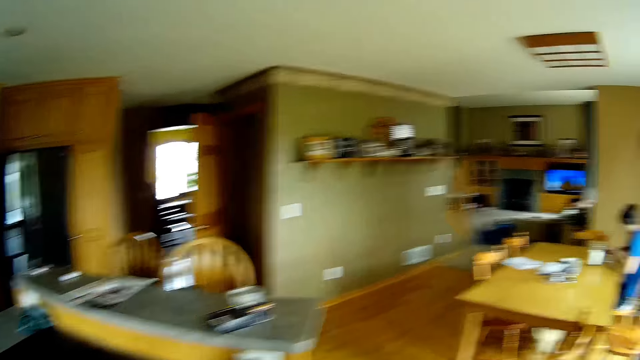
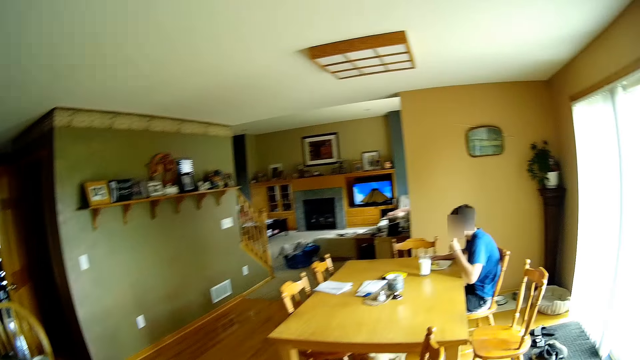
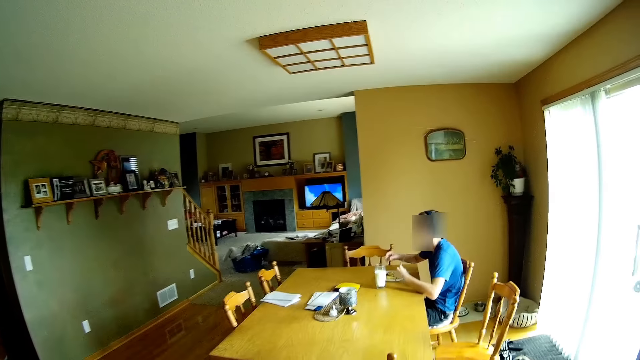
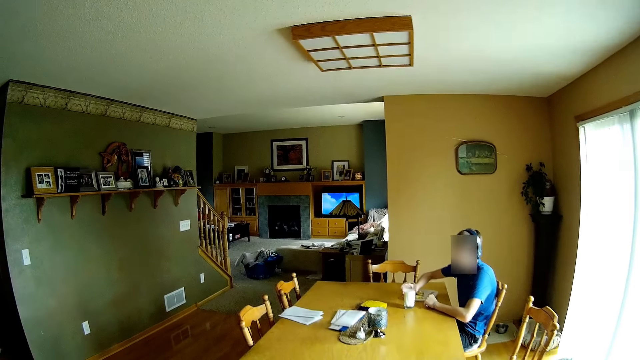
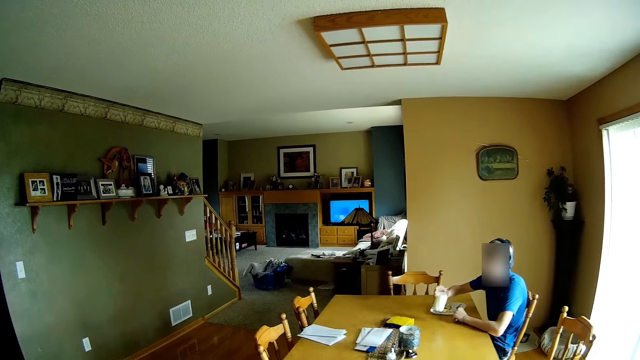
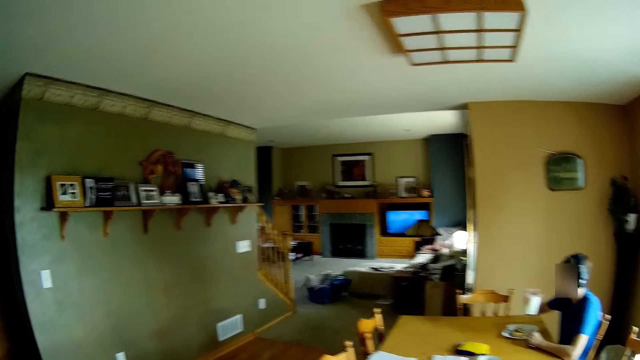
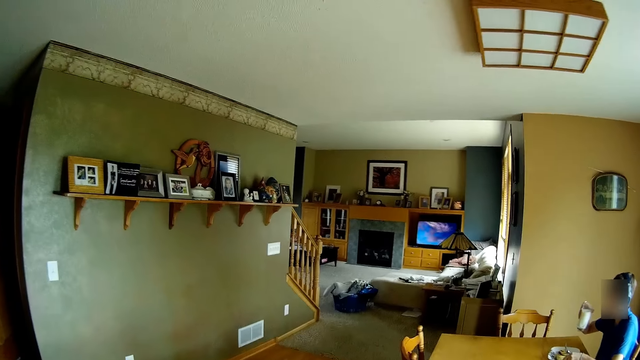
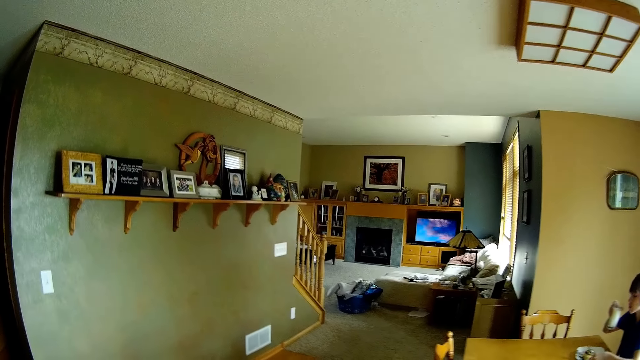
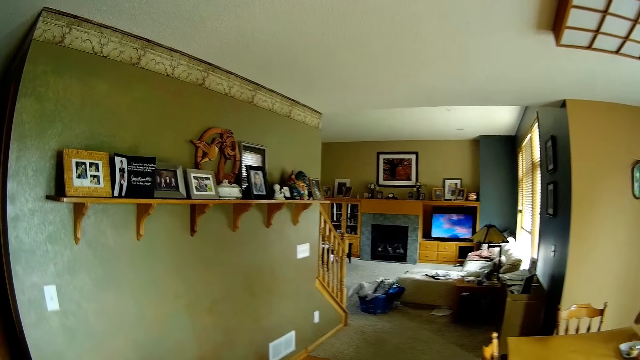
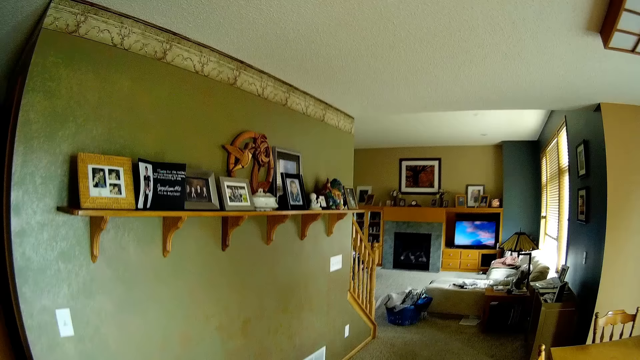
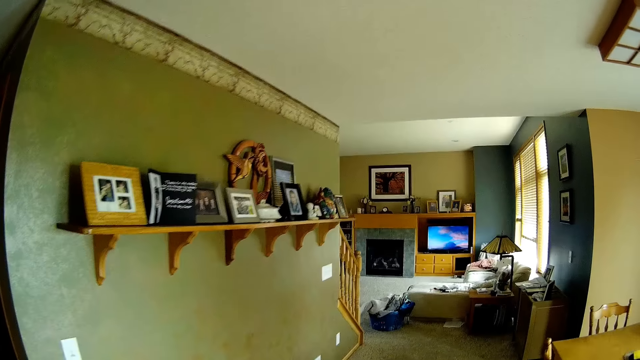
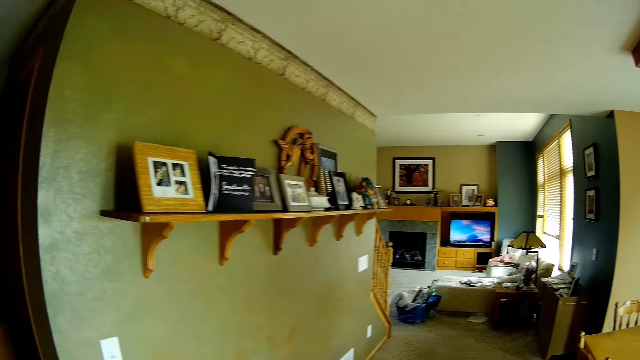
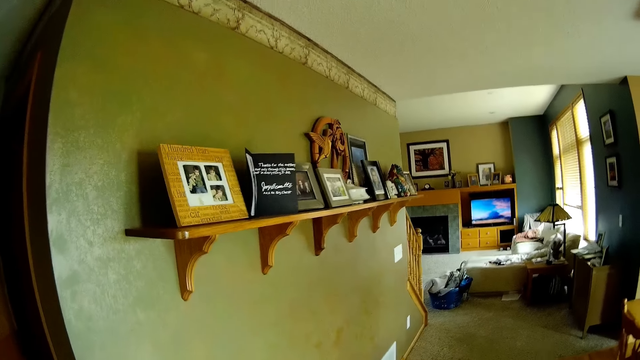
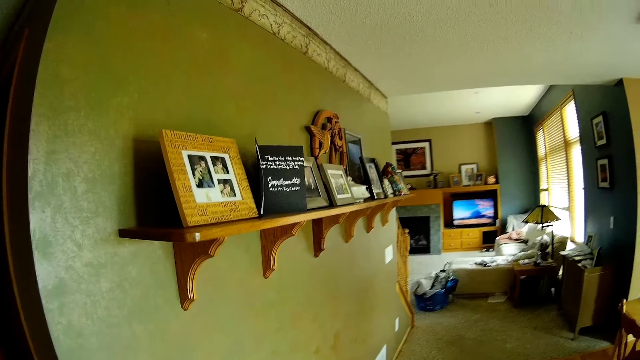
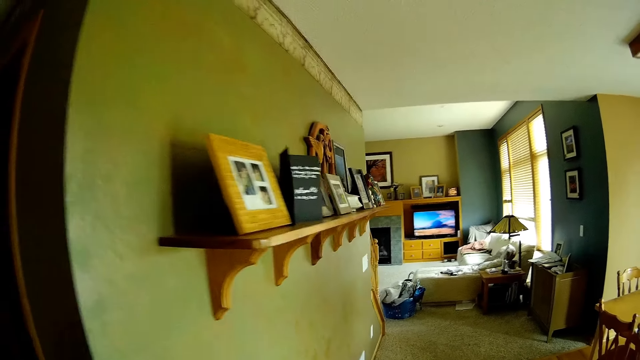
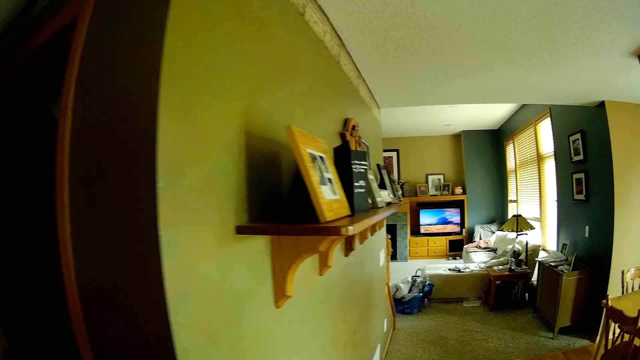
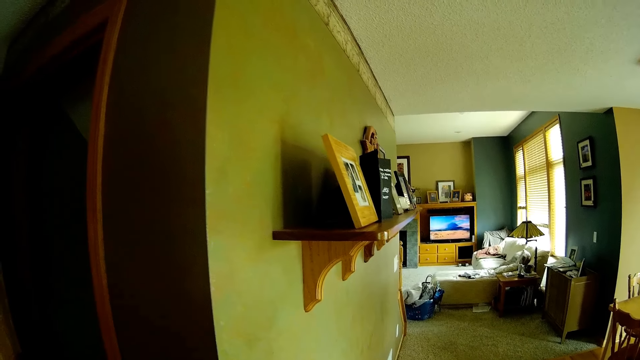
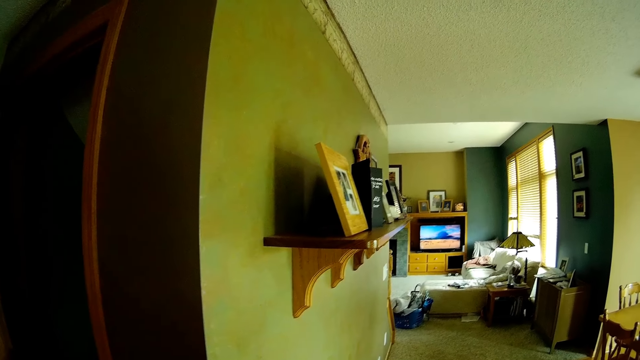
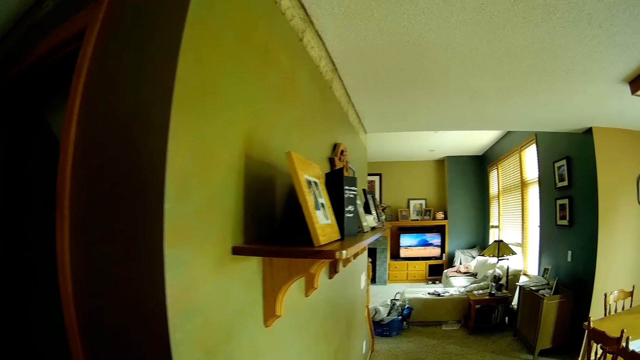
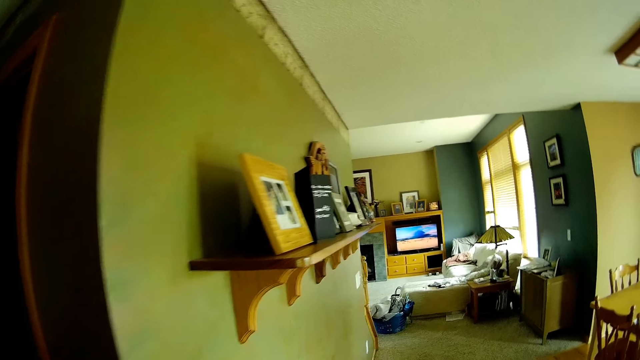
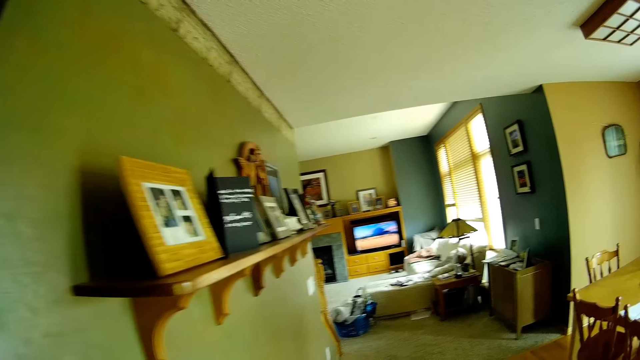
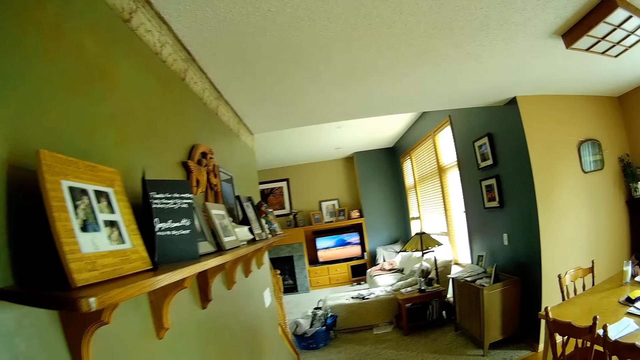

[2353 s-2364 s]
The camera wearer walks around the house. They look around the house.

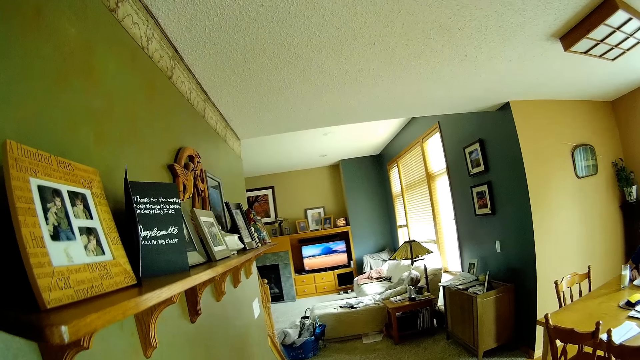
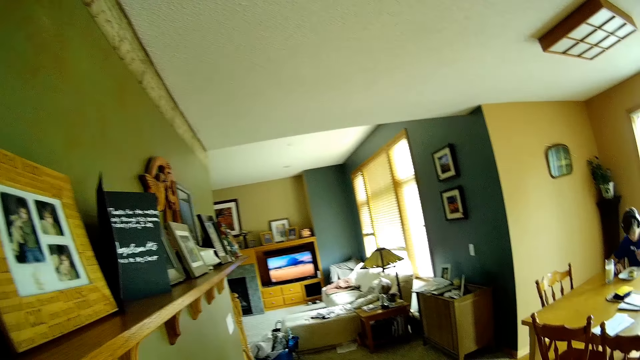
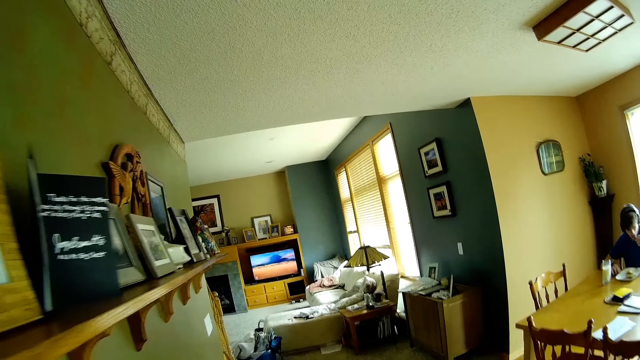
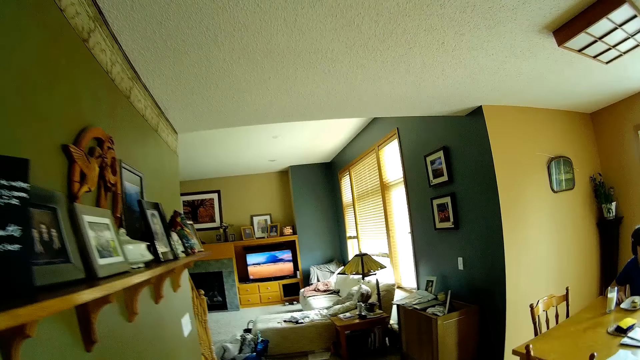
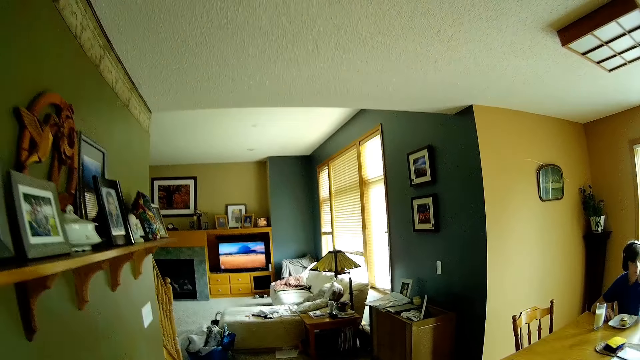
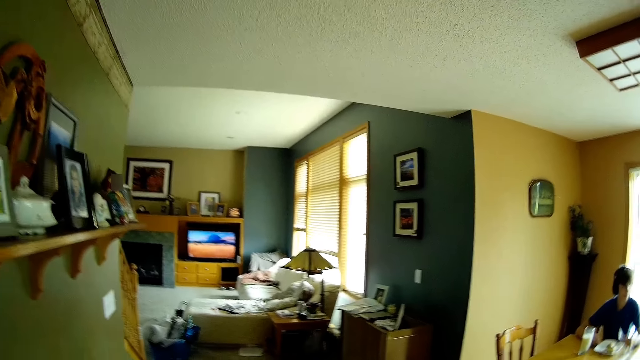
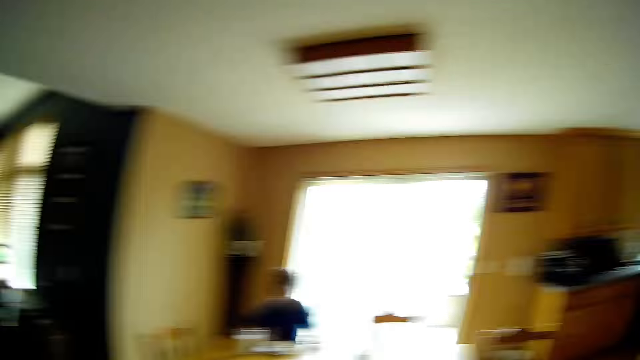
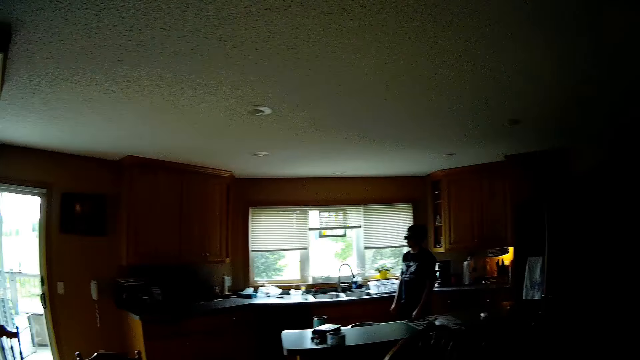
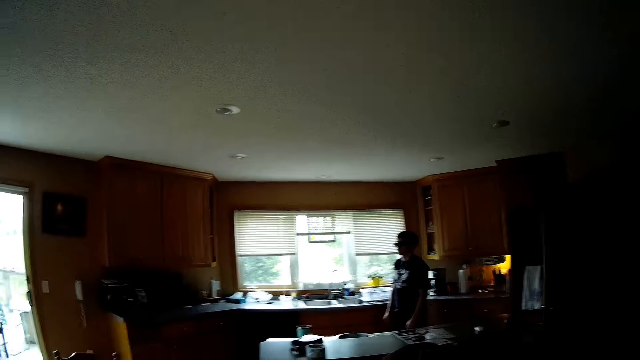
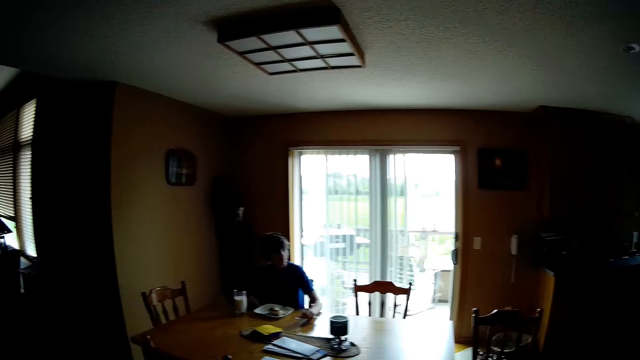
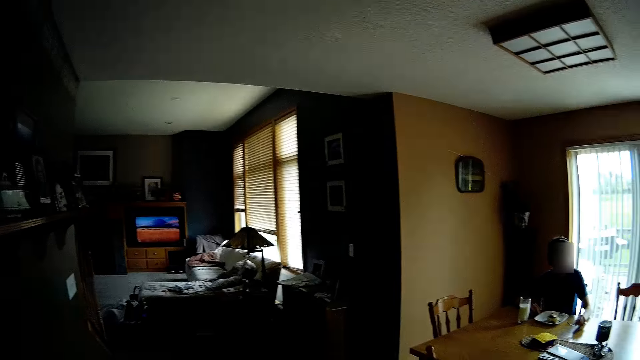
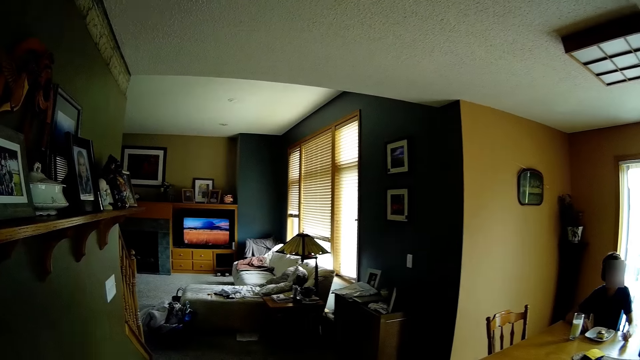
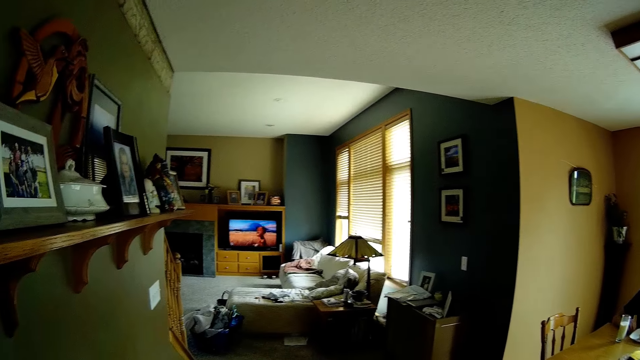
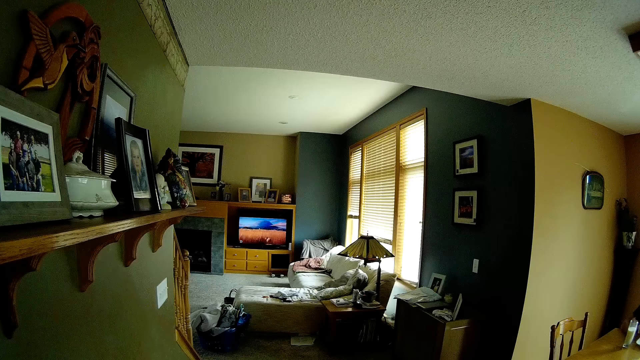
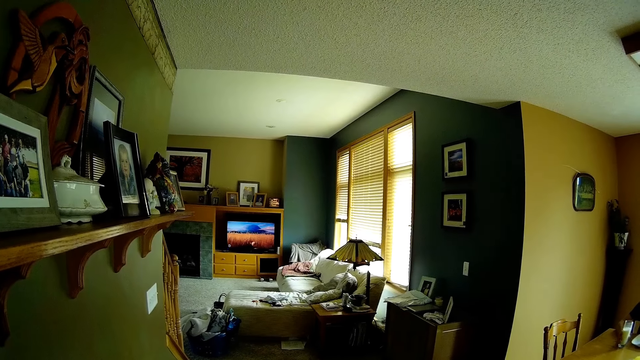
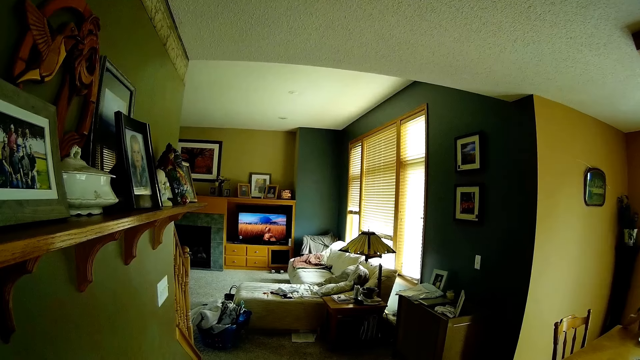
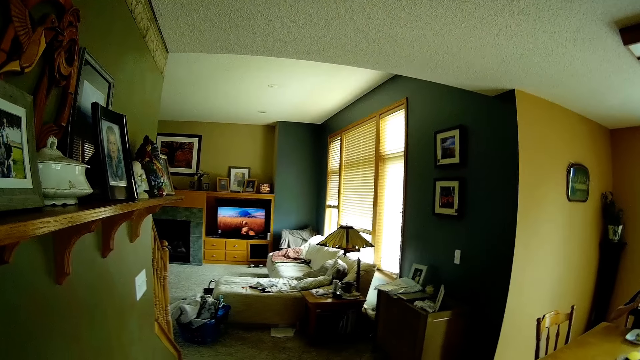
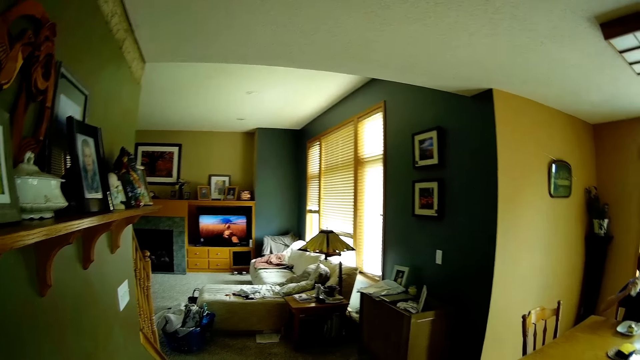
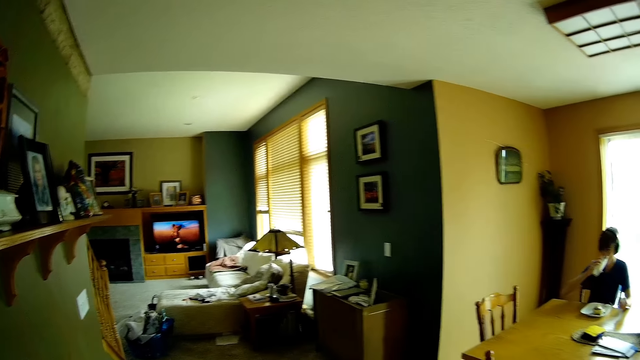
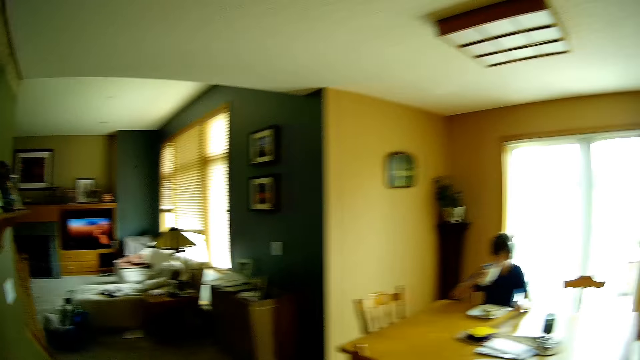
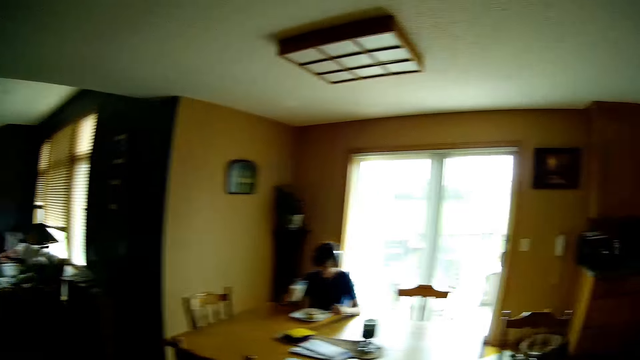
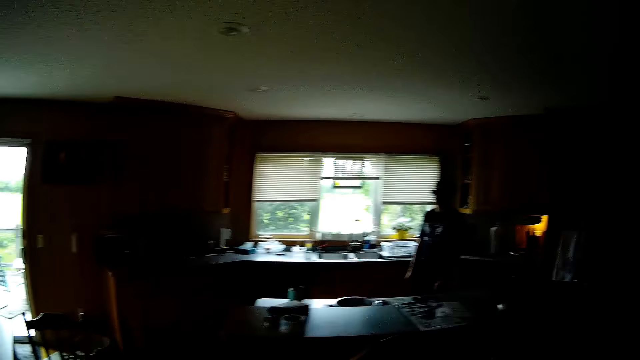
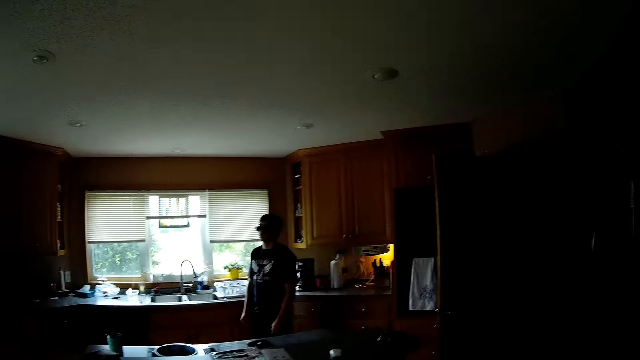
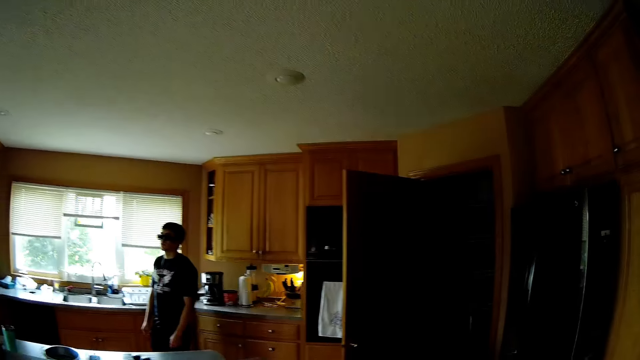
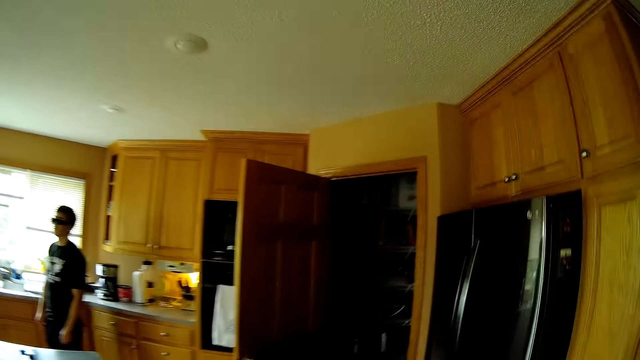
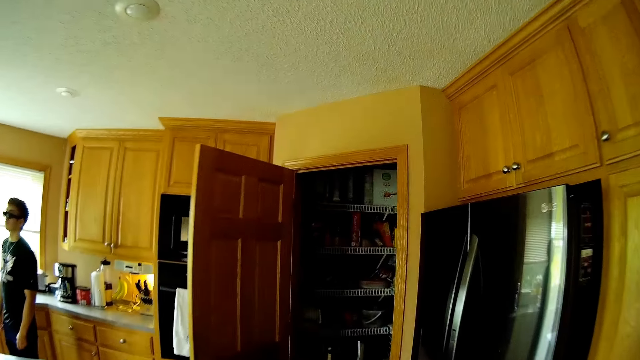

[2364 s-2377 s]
The camera wearer walks around the house. They dialogue with a person and another person. They look around the house. They walk around the house and dialogue with the person and the other person.
